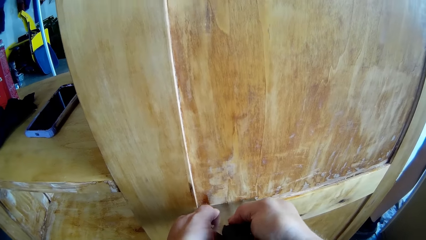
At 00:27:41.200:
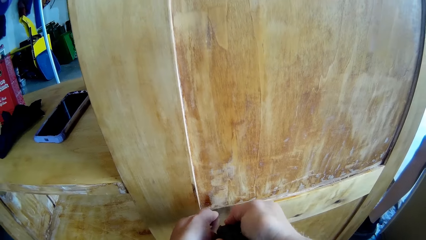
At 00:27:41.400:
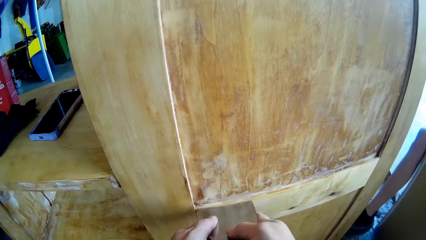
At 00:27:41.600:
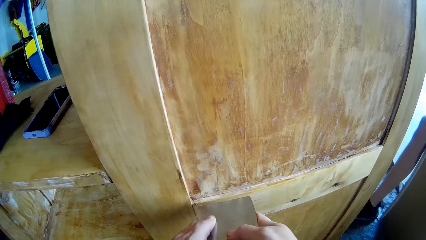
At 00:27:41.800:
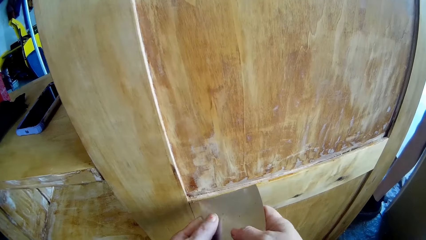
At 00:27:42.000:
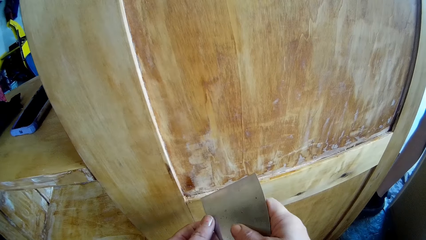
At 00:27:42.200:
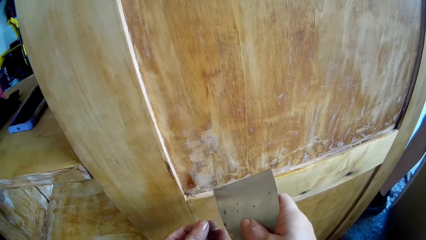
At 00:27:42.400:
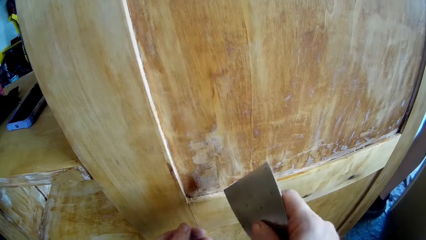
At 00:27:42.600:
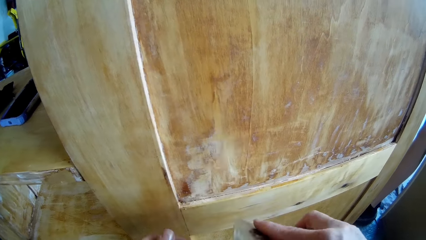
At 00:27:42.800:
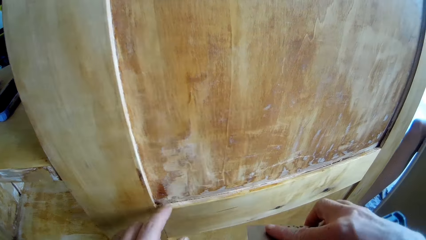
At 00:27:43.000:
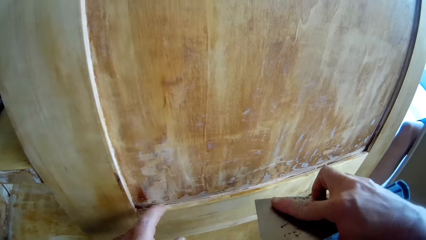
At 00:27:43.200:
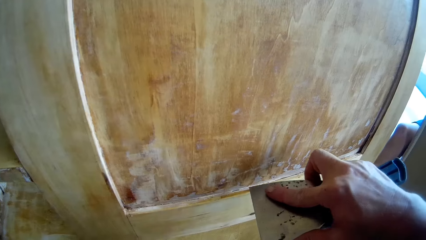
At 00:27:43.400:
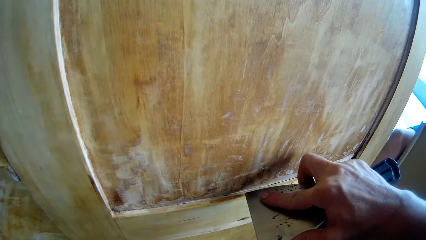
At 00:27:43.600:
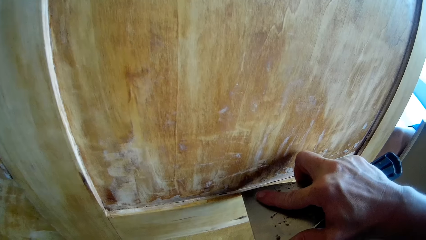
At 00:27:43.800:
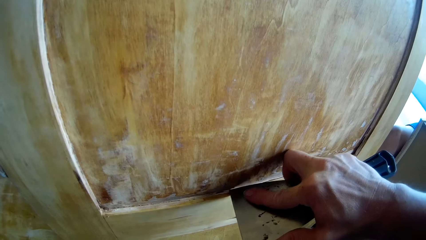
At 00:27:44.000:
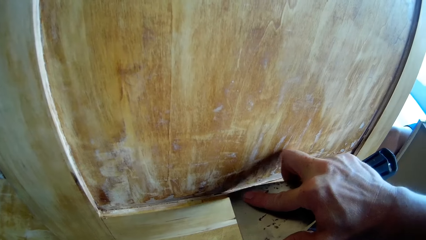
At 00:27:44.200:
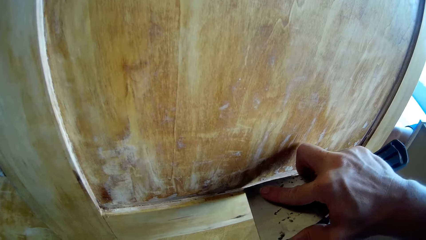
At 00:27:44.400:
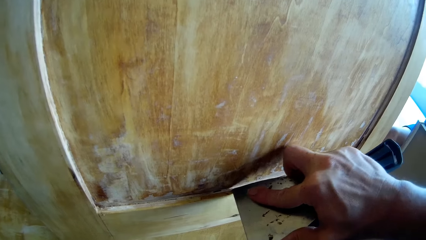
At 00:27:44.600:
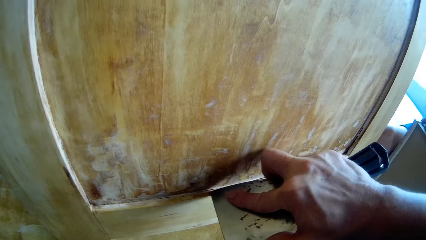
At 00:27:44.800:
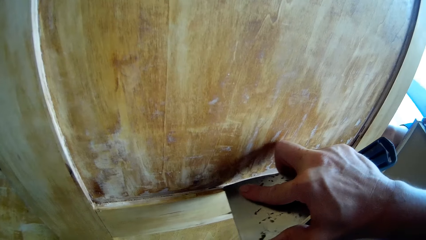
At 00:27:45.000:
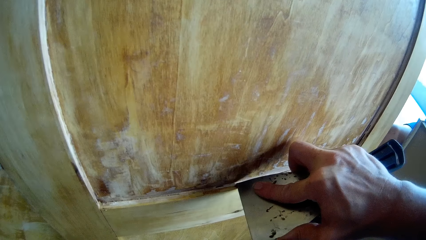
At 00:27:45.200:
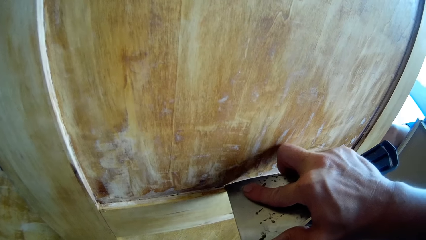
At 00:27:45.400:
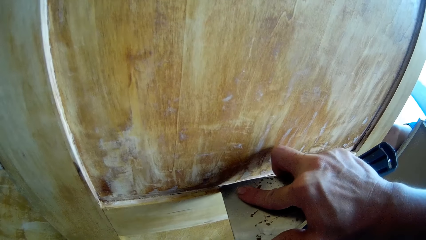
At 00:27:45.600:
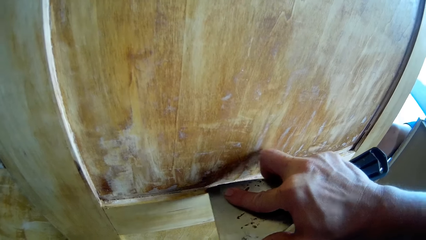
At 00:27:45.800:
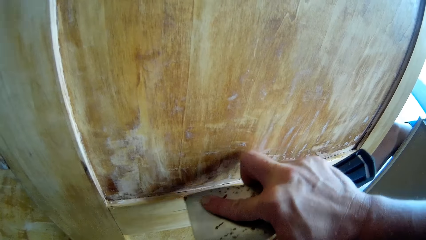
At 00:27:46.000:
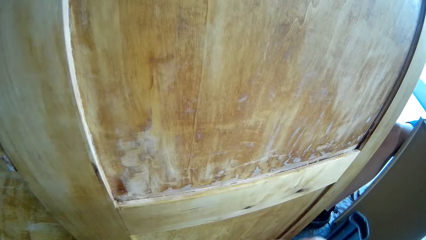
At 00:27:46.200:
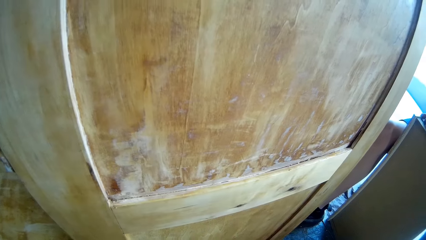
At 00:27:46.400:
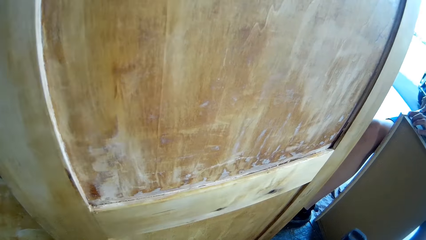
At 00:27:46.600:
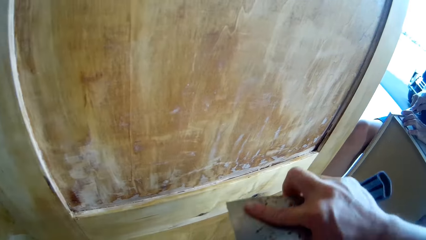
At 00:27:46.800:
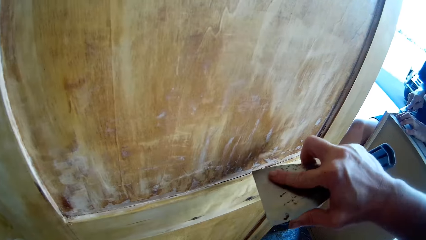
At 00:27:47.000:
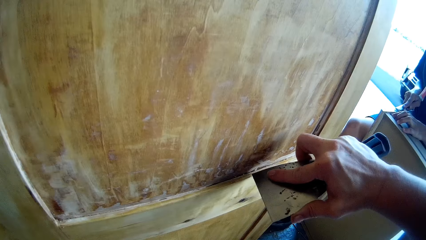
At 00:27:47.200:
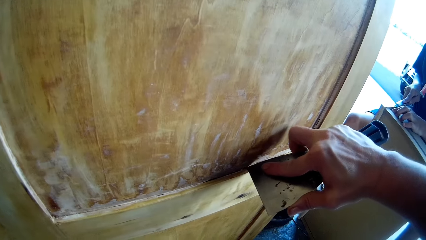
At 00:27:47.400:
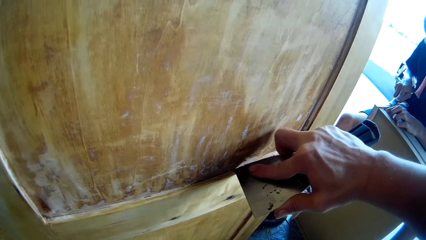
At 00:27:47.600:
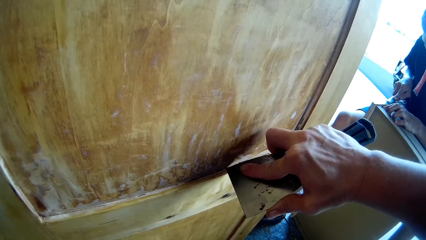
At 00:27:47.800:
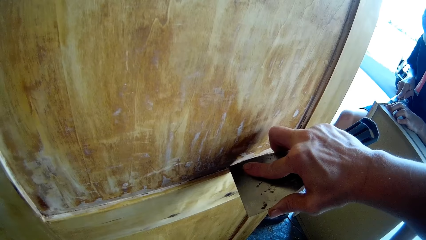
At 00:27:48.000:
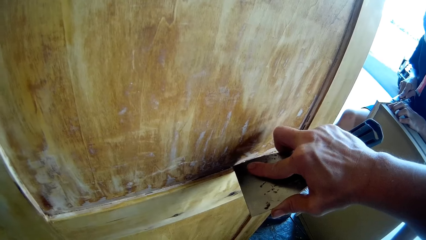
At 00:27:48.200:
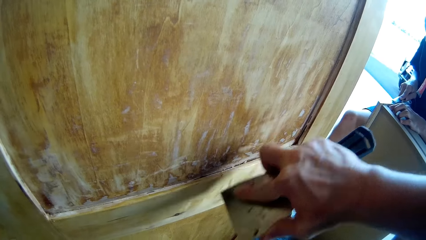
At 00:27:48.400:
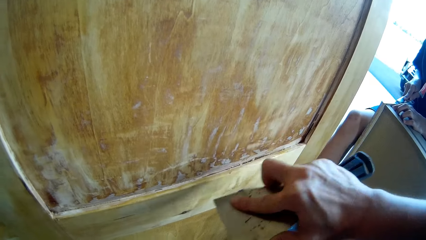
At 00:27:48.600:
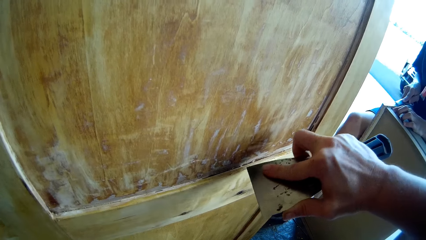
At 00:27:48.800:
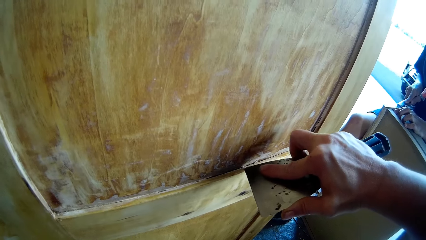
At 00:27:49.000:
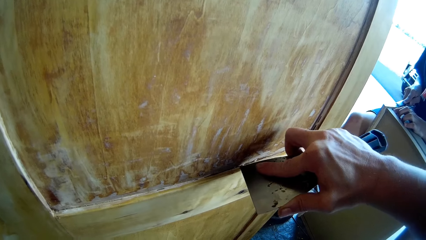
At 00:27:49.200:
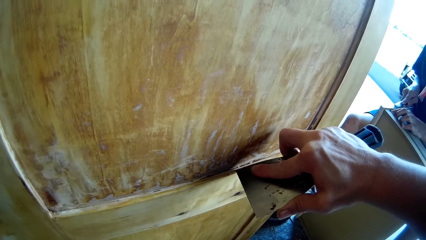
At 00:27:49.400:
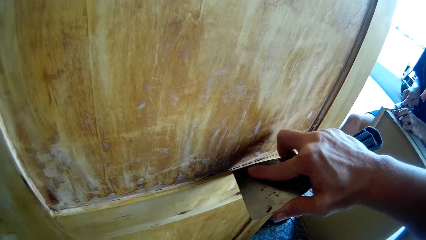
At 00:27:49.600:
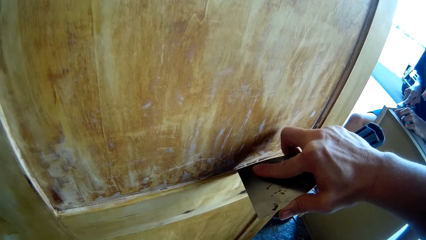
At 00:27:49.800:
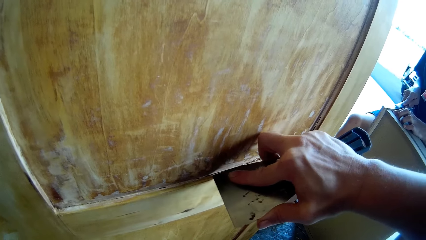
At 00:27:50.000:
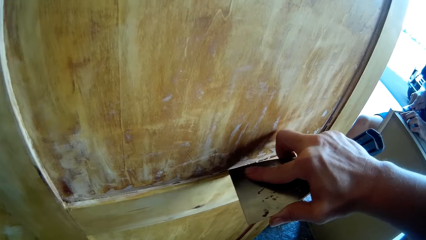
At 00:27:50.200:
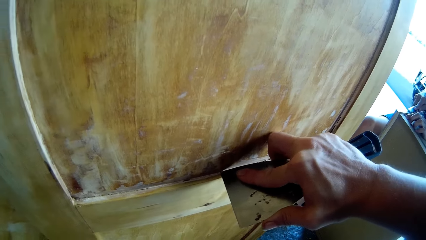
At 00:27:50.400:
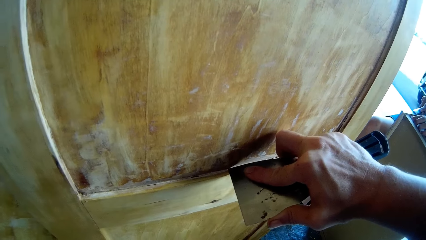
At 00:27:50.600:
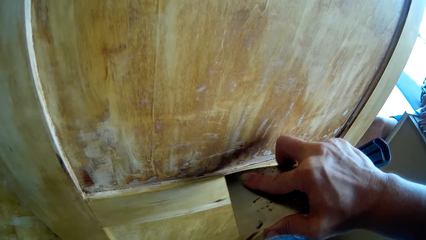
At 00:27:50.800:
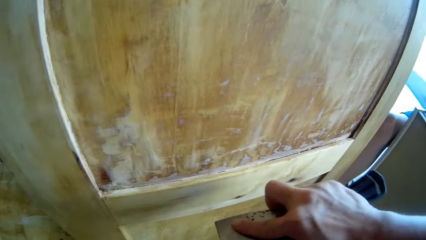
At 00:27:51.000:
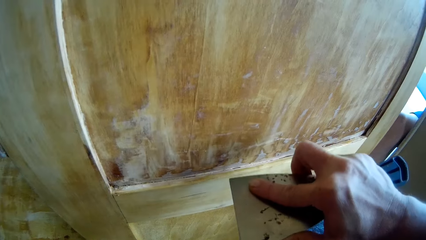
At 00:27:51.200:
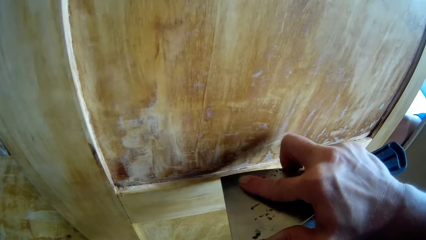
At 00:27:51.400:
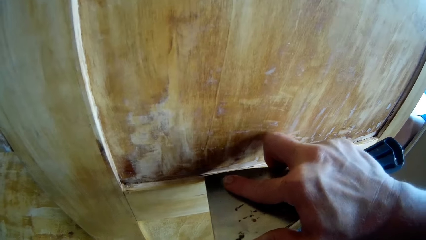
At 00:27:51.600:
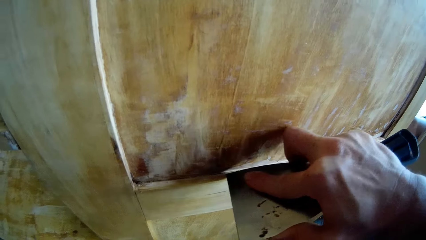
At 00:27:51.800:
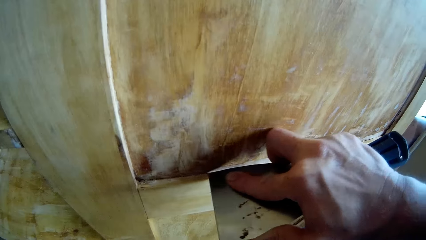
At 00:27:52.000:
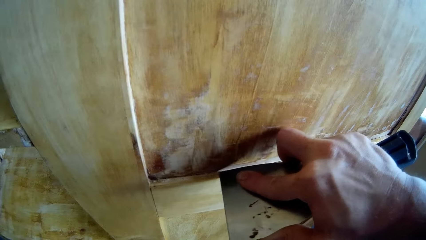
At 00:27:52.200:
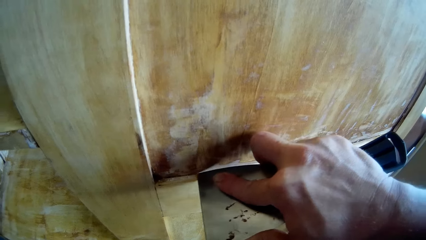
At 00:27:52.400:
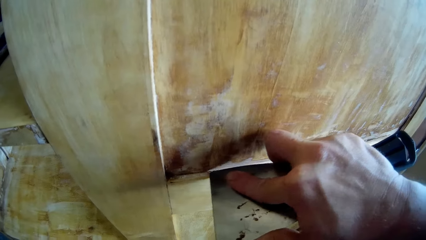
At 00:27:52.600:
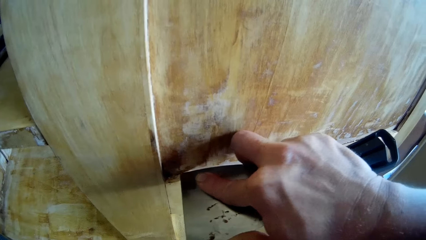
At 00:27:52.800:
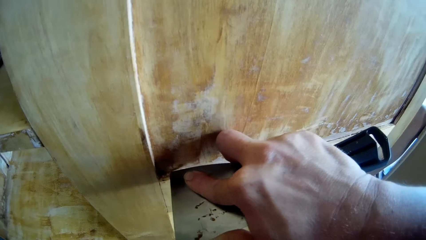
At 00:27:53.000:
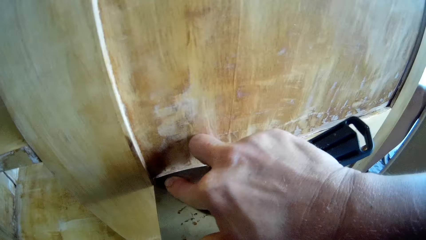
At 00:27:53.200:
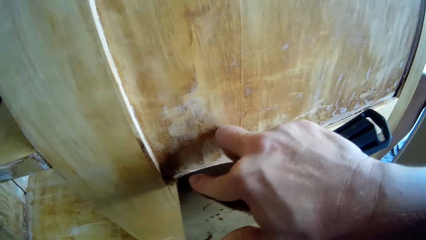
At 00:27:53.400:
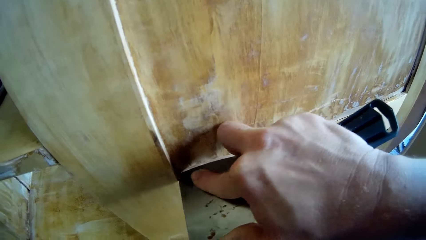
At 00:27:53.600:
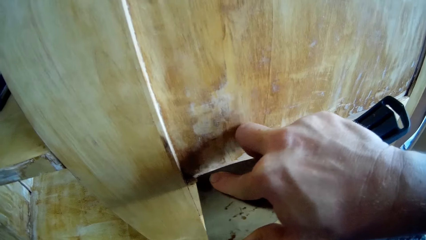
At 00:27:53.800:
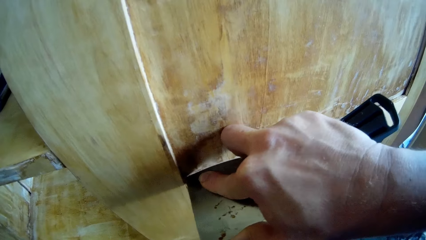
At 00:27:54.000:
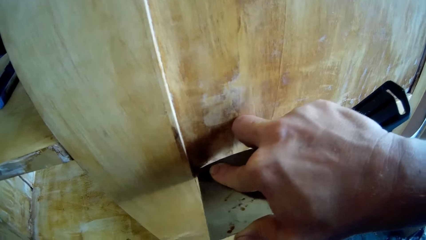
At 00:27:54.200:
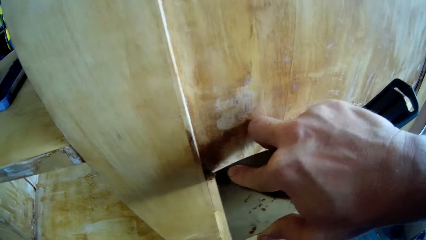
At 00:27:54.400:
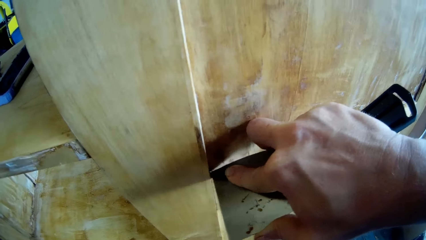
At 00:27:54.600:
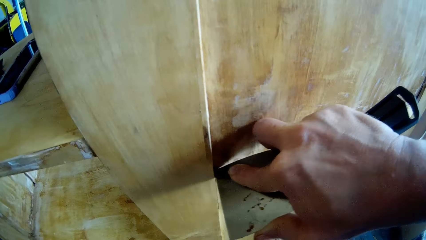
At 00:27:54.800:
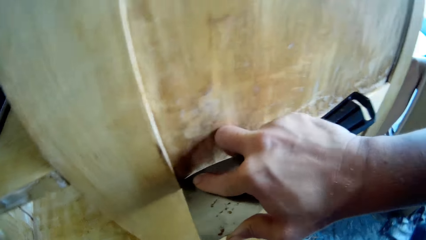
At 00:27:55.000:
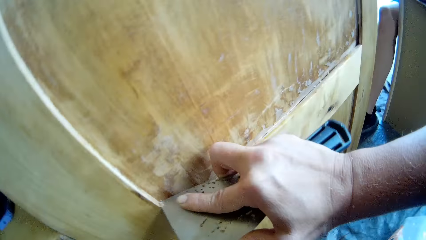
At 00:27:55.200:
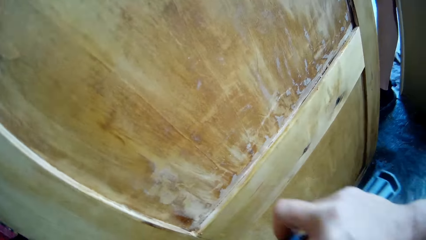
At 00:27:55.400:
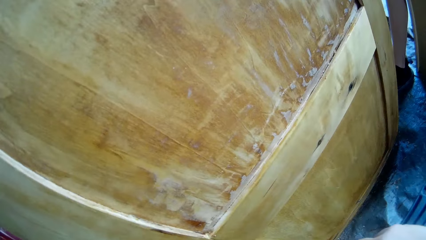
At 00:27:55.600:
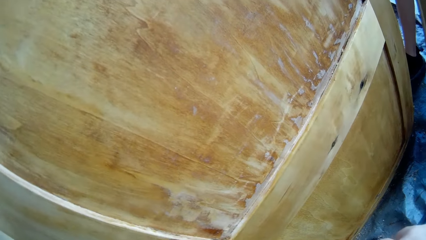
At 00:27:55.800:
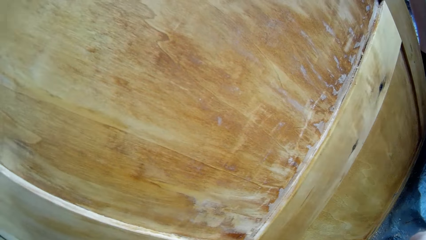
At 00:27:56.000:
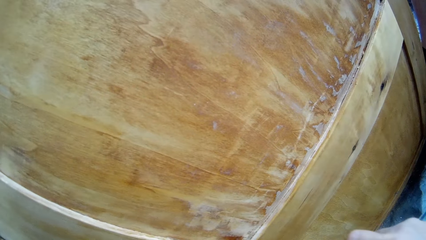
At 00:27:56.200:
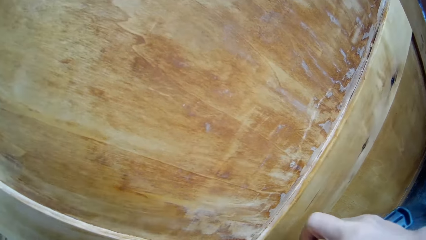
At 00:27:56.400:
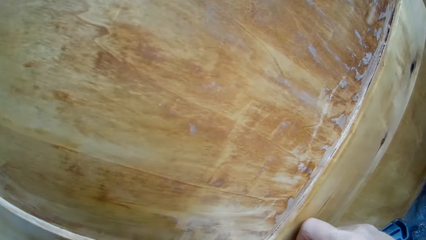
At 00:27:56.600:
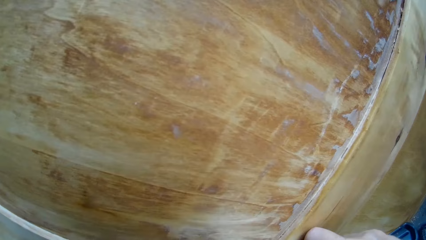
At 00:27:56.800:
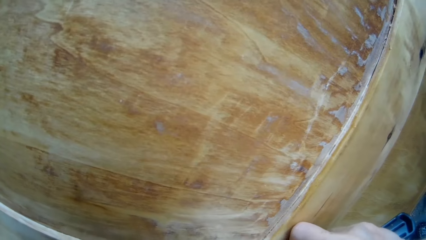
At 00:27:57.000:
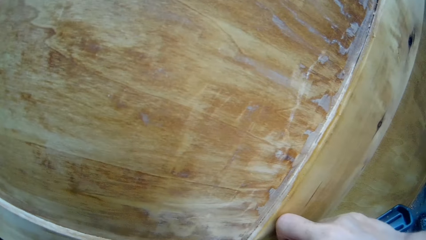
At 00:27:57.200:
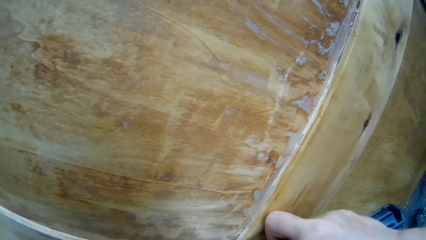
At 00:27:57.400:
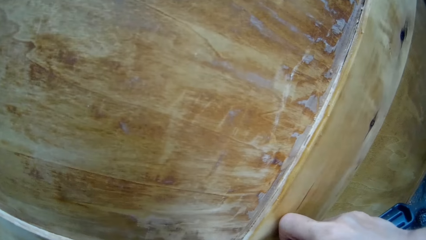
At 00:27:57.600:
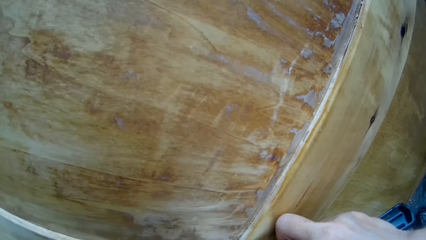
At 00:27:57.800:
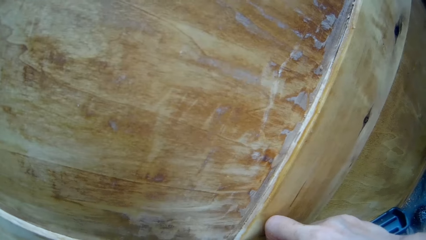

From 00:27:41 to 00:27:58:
The man drops the piece down. The man scrubs the wood.
